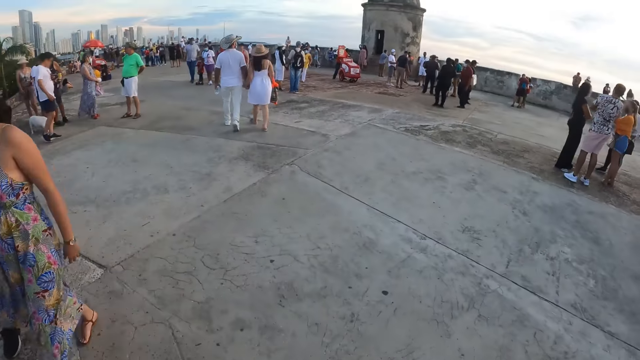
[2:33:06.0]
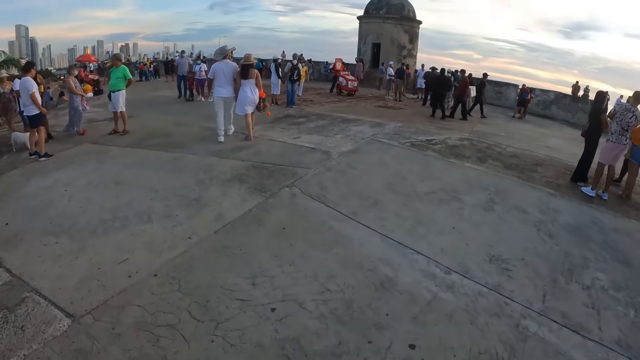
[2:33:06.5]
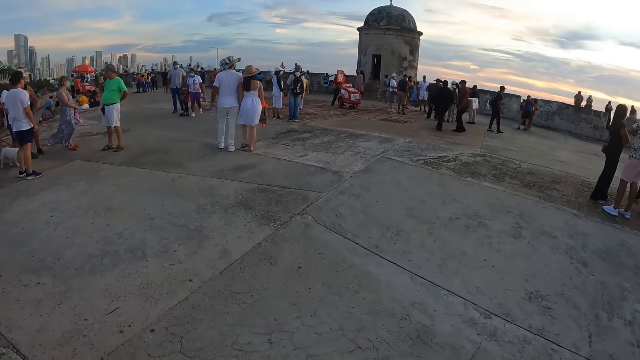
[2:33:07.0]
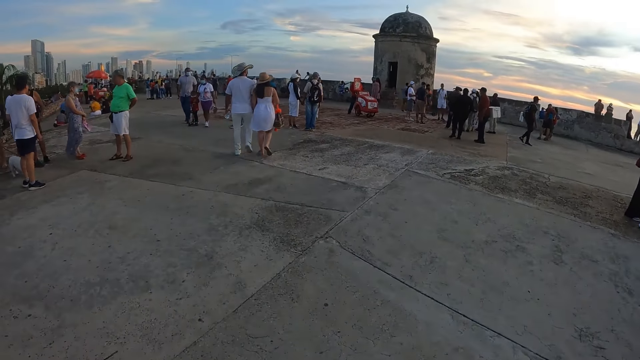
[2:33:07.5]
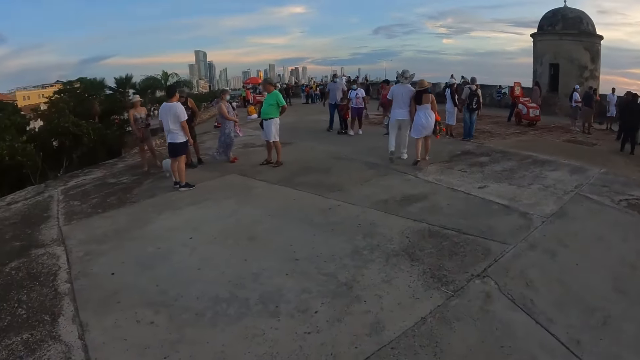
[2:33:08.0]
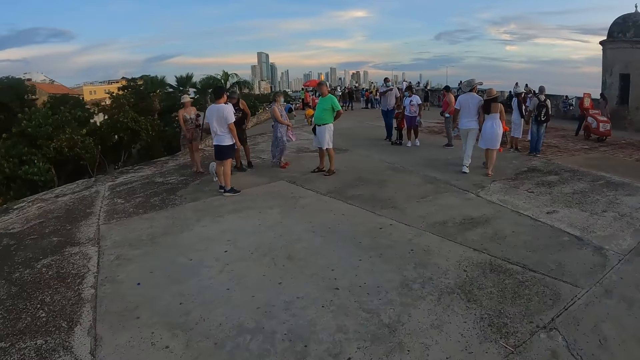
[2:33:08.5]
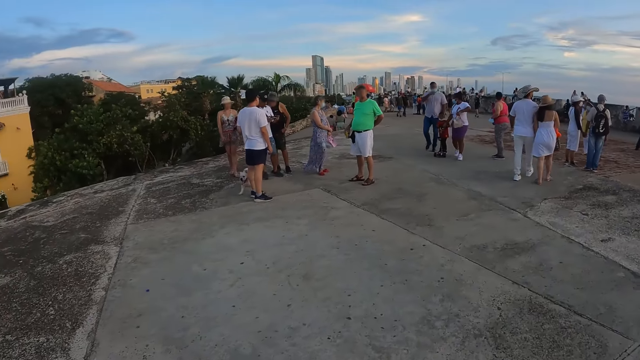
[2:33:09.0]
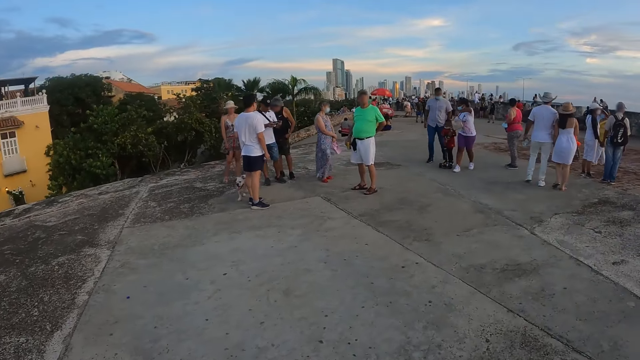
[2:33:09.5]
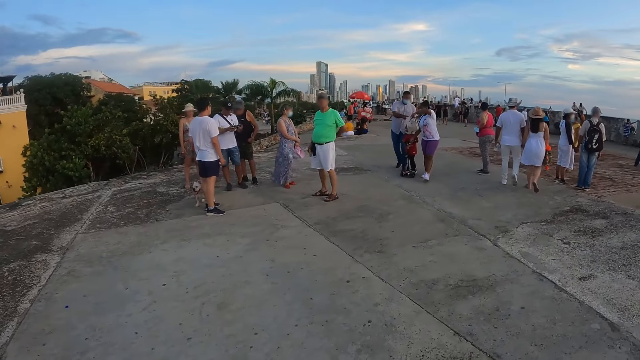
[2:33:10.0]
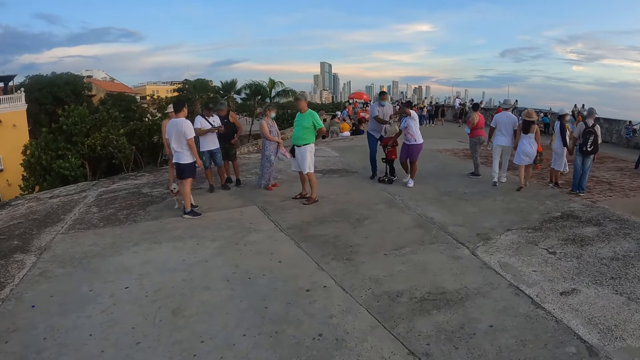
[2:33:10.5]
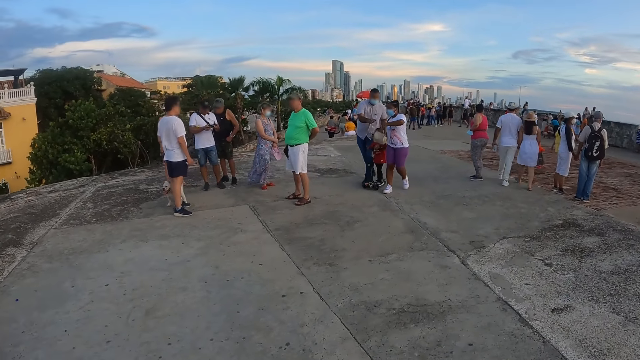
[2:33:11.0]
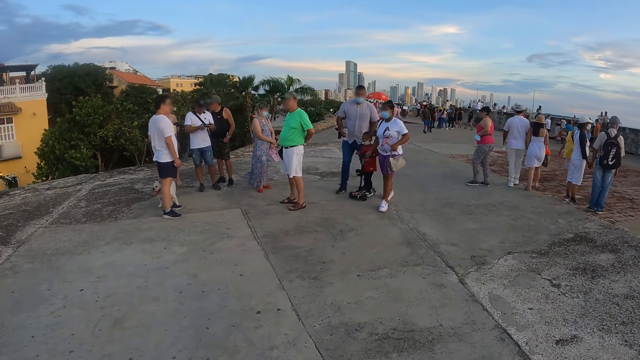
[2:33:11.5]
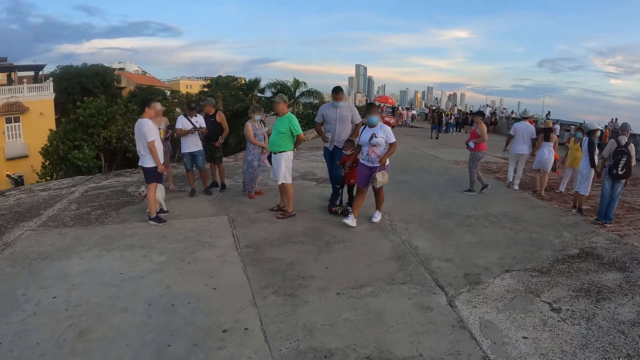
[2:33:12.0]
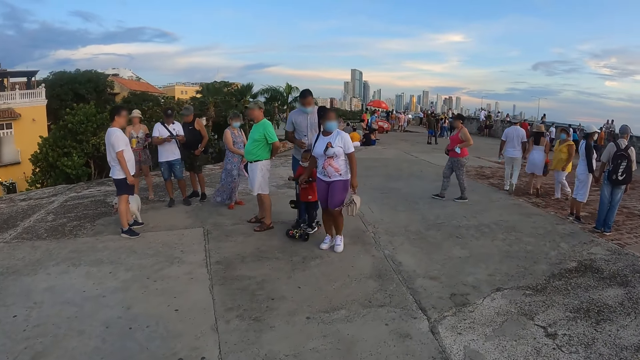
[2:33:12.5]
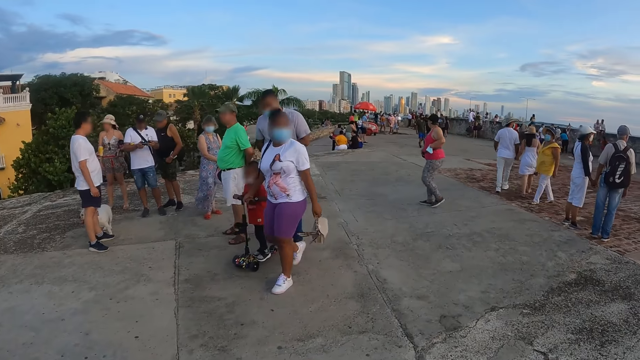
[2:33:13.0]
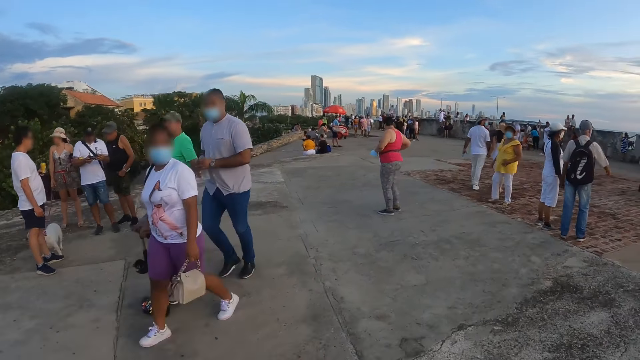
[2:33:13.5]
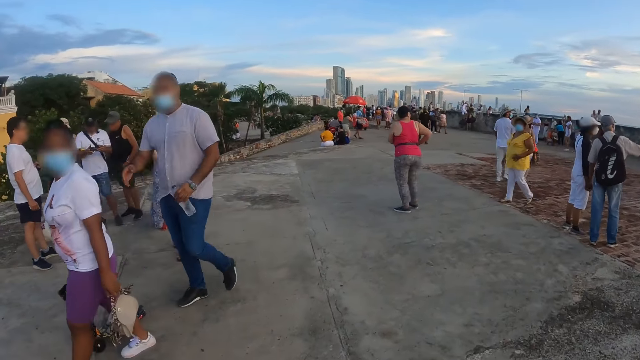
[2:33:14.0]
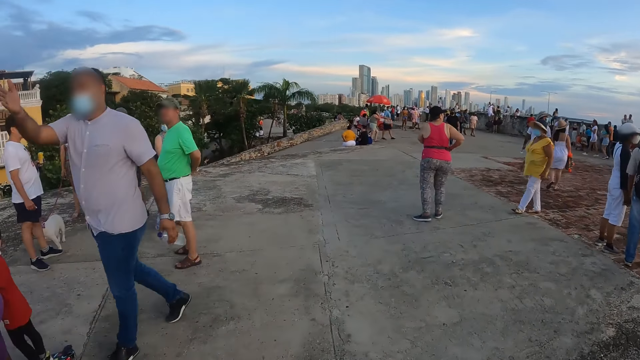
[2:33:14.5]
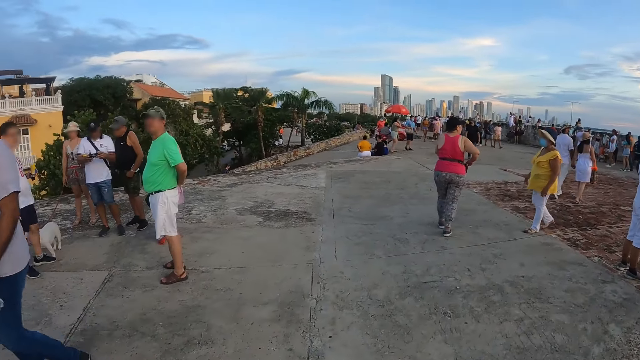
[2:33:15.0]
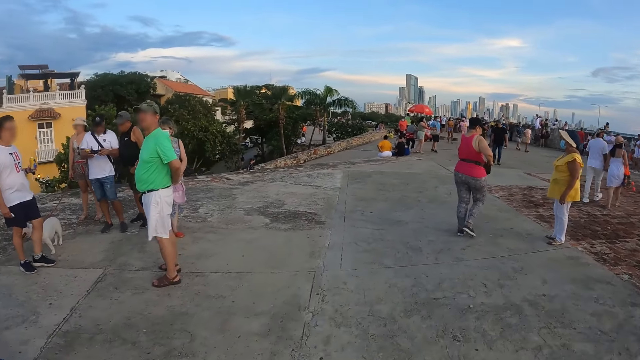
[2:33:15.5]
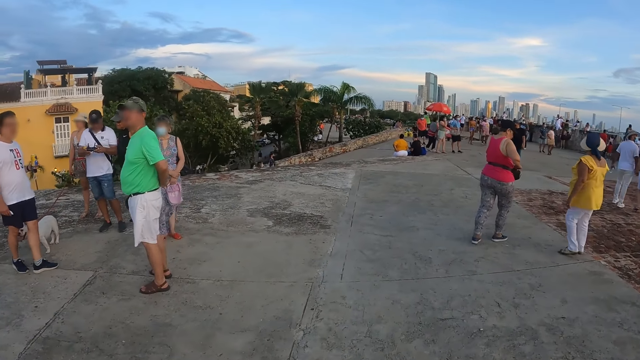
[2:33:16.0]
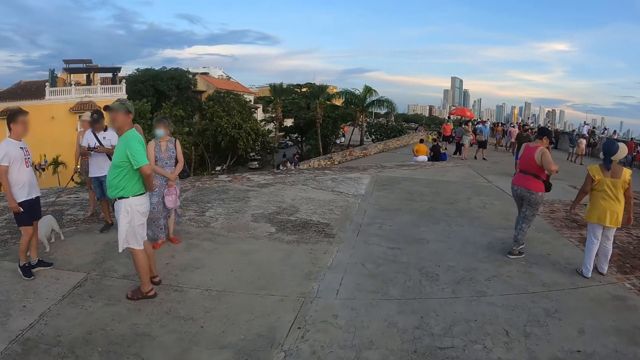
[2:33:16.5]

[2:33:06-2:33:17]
The camera wearer looks around. They look at people.

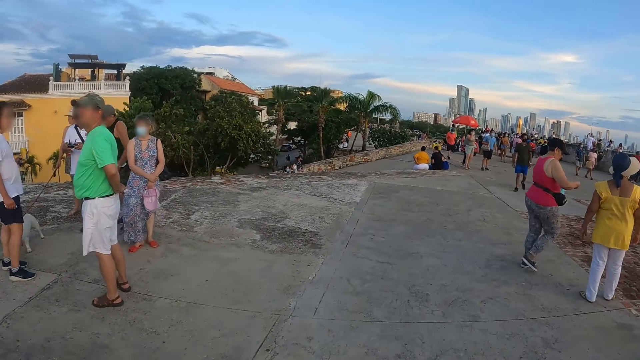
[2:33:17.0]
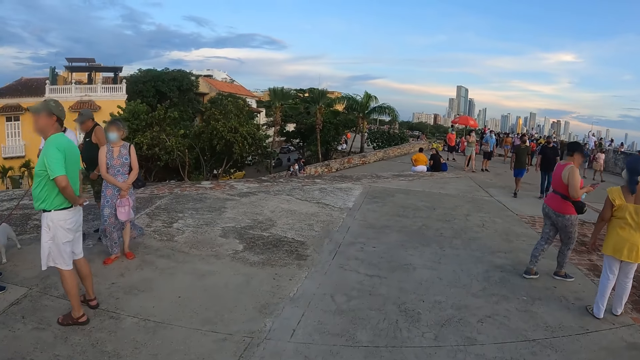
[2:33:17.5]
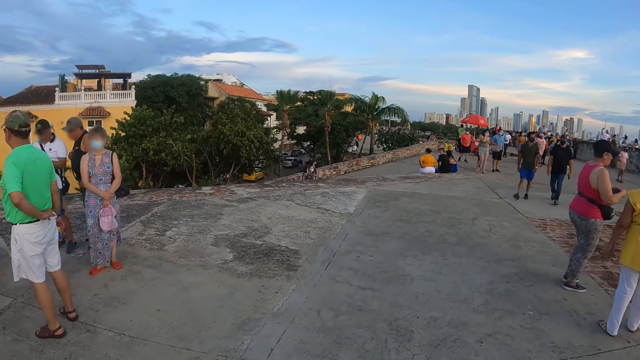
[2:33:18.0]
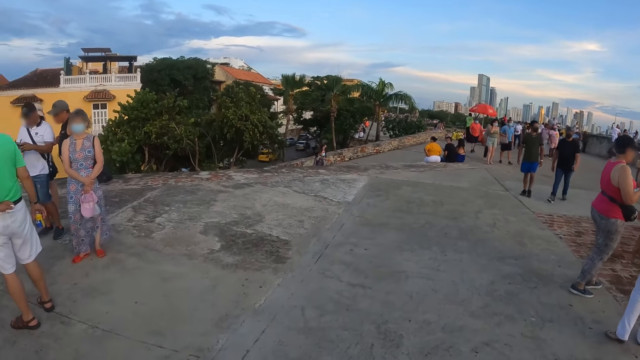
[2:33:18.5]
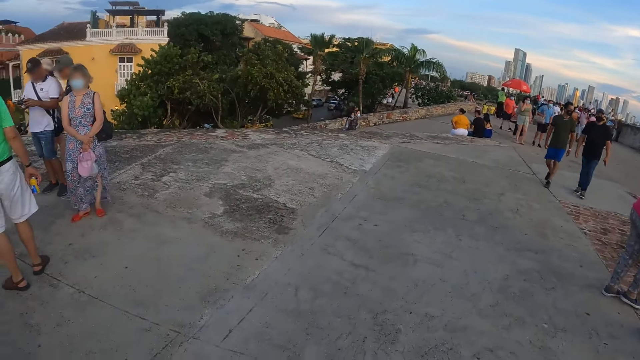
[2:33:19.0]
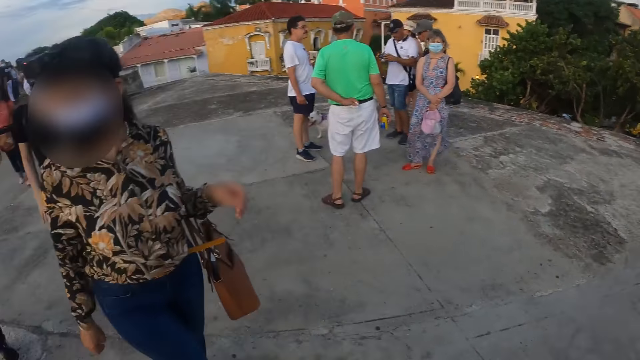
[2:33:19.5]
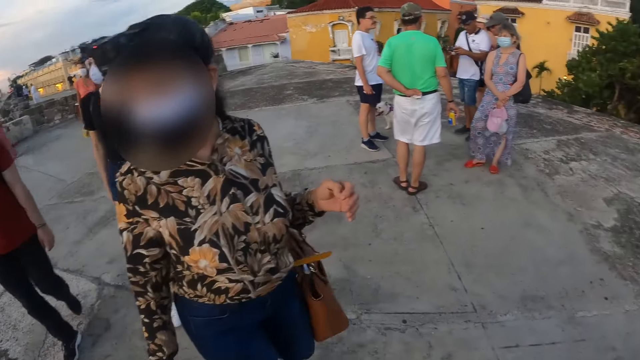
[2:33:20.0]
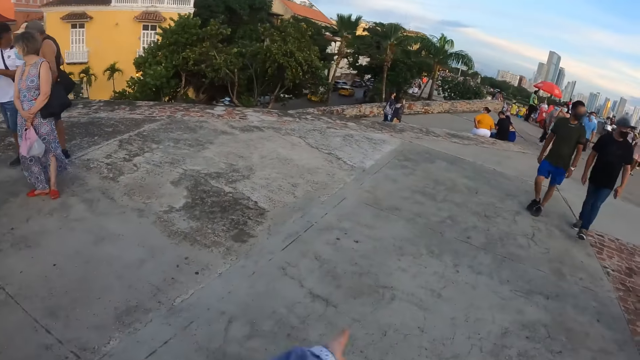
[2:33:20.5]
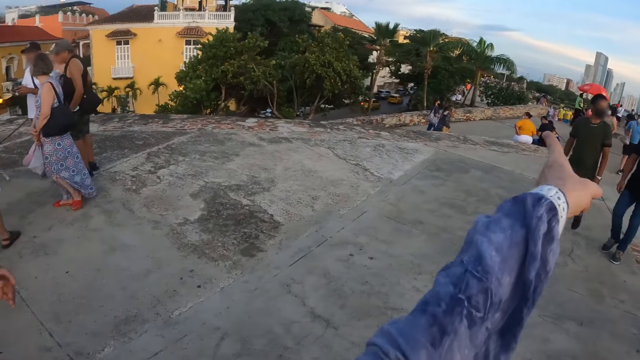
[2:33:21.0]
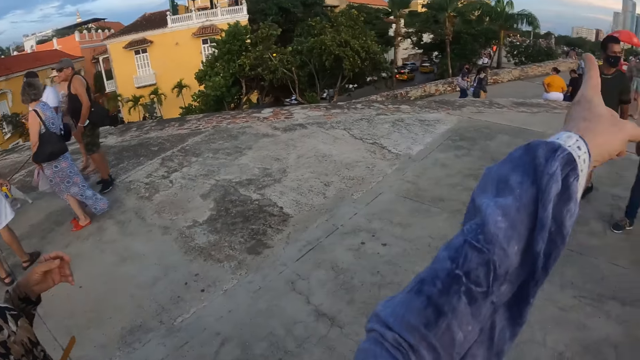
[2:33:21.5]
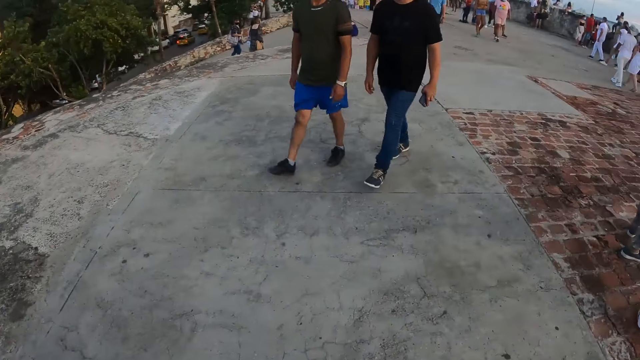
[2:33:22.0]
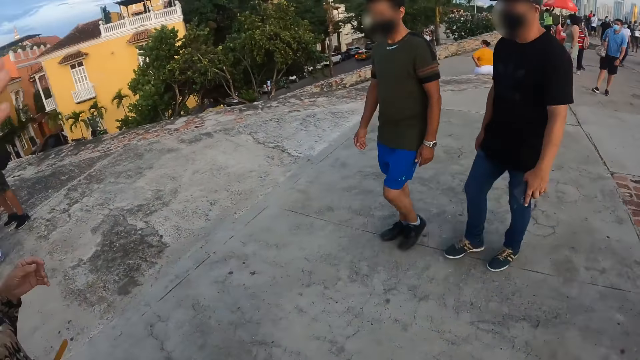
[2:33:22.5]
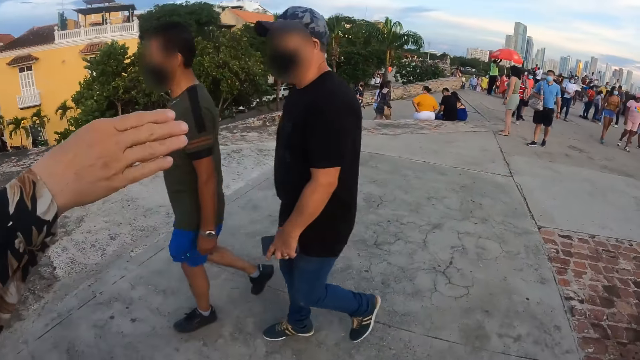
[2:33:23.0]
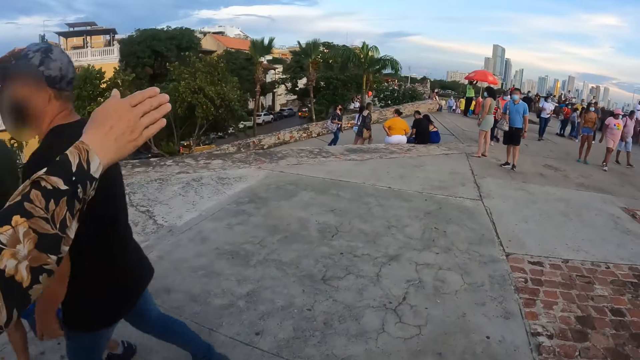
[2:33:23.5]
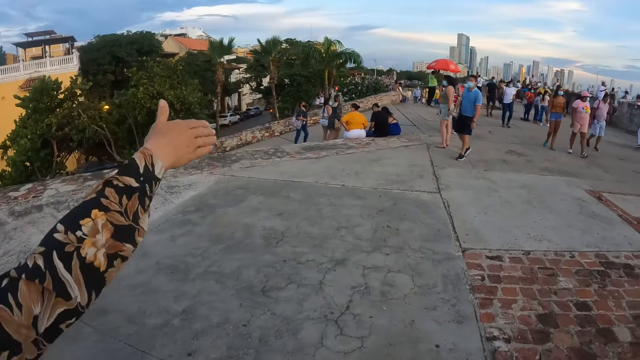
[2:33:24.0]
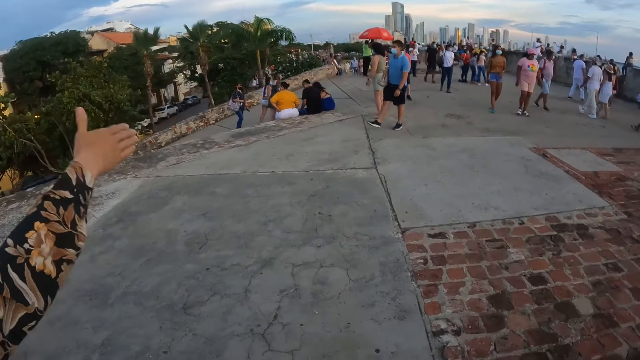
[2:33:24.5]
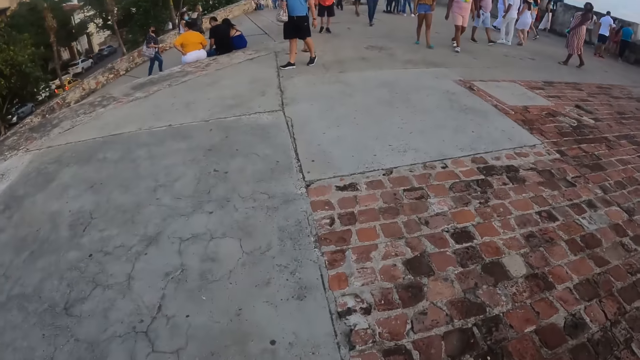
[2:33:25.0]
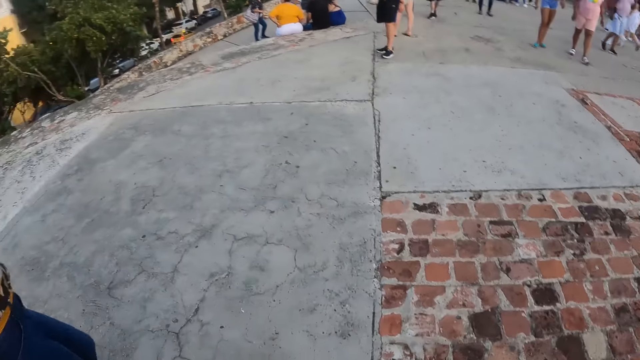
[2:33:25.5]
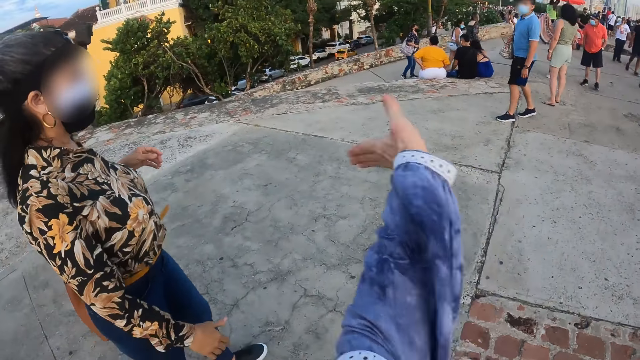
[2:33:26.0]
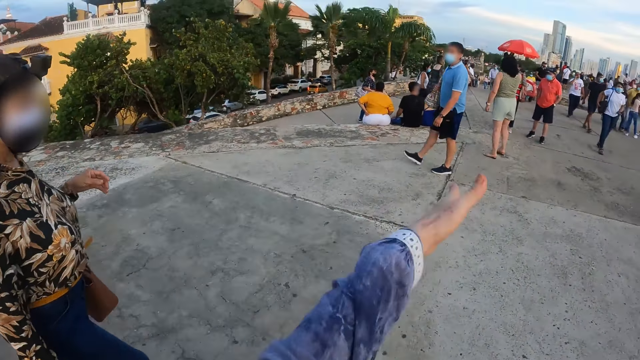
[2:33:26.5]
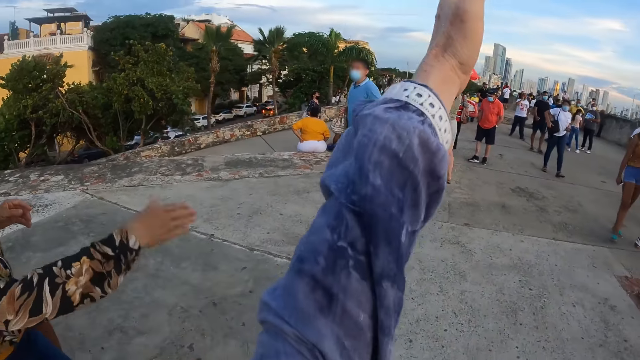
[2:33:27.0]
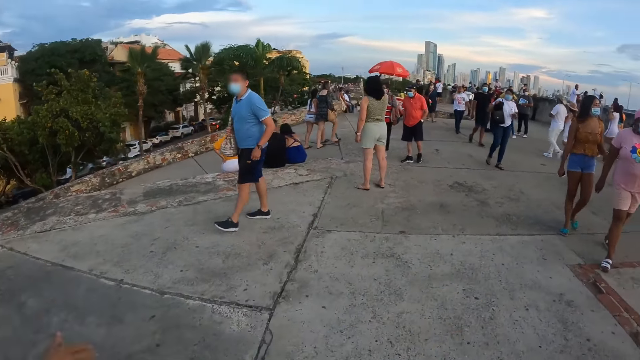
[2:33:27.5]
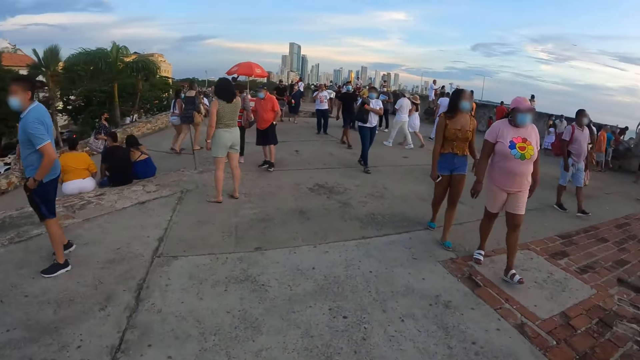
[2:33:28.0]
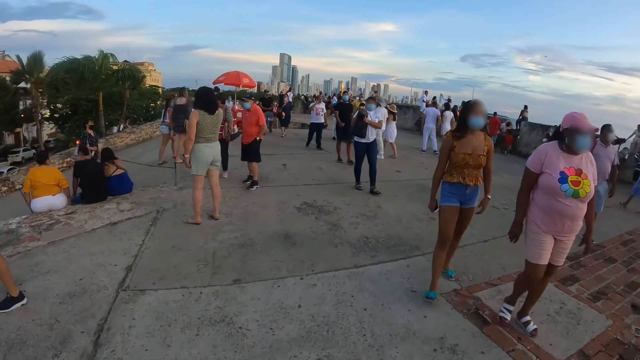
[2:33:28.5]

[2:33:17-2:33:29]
The camera wearer looks around the road. They look at a man. They interact with the man. They gesture along the road. The man interacts with the camera wearer. A woman gestures along the road. The camera wearer walks along the road. They interact with the man.
